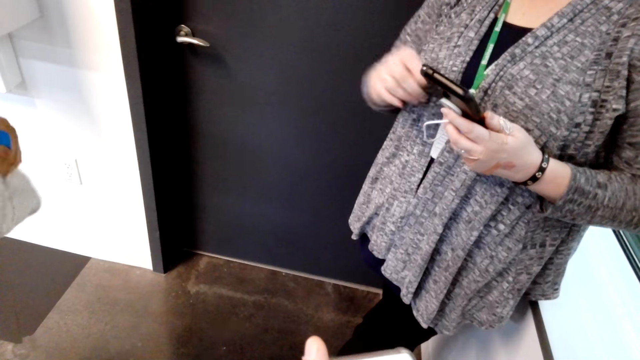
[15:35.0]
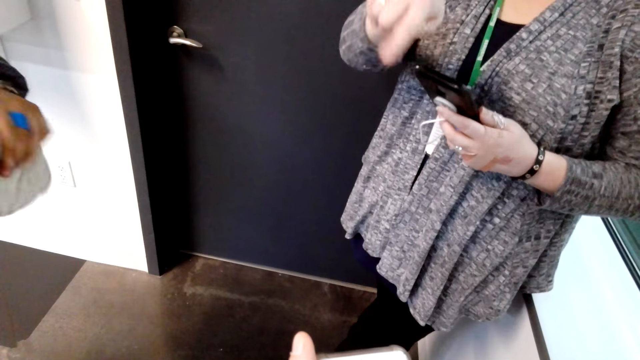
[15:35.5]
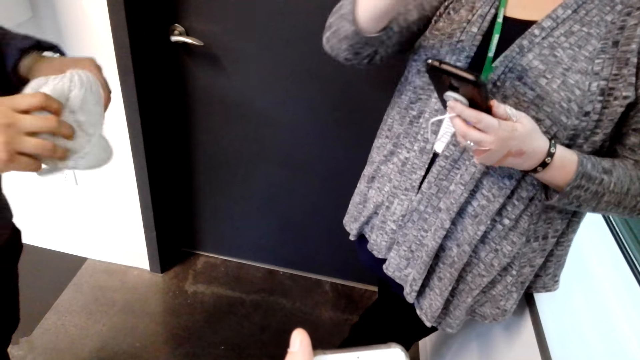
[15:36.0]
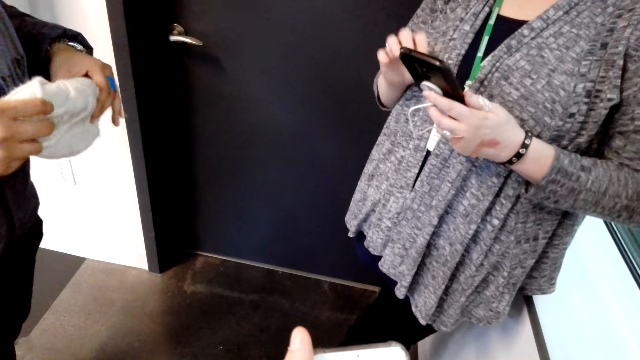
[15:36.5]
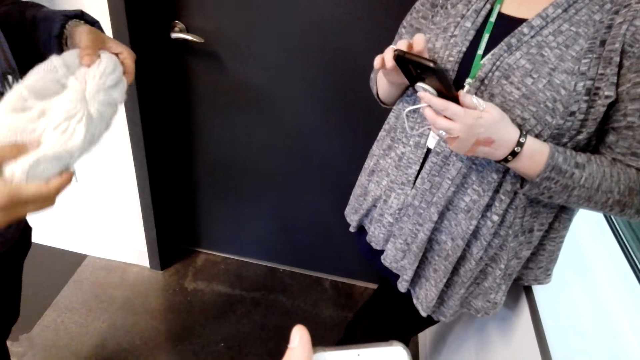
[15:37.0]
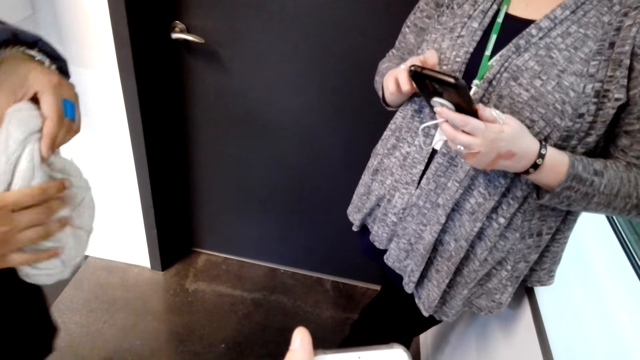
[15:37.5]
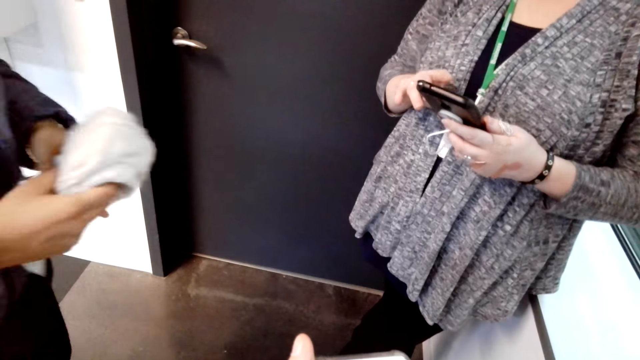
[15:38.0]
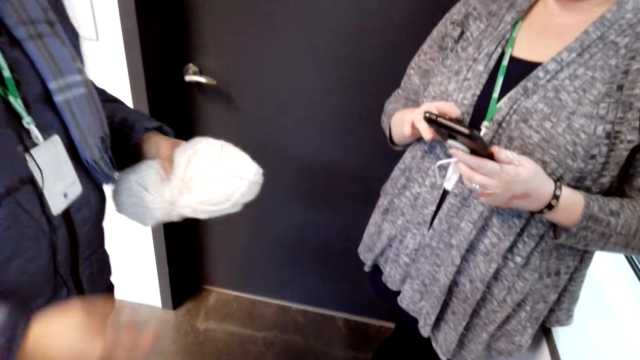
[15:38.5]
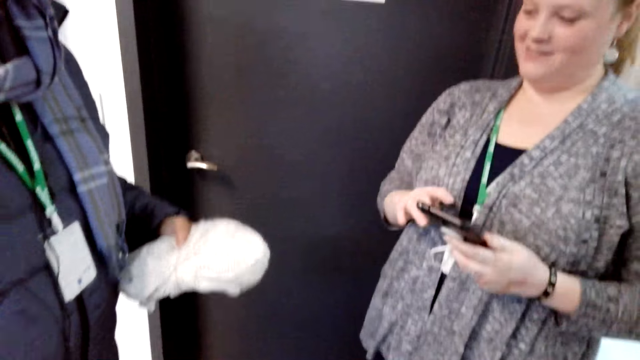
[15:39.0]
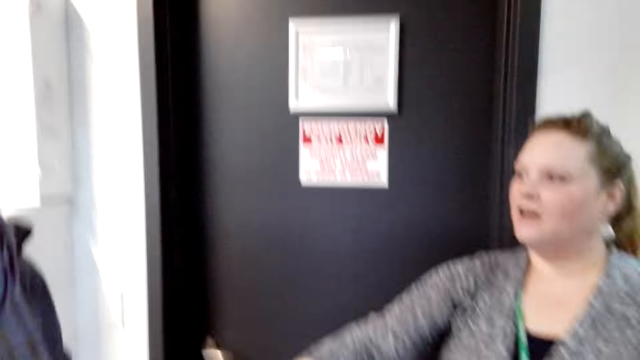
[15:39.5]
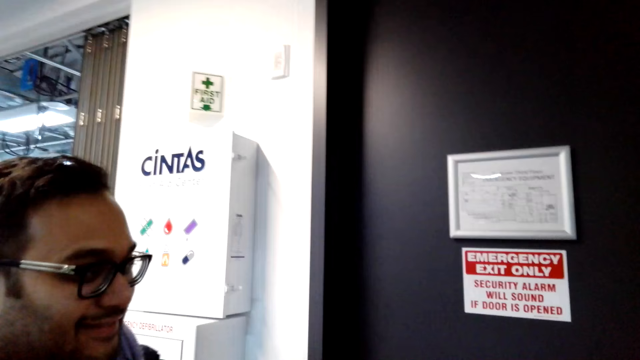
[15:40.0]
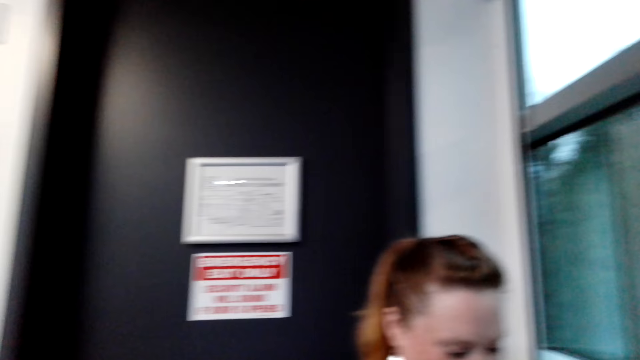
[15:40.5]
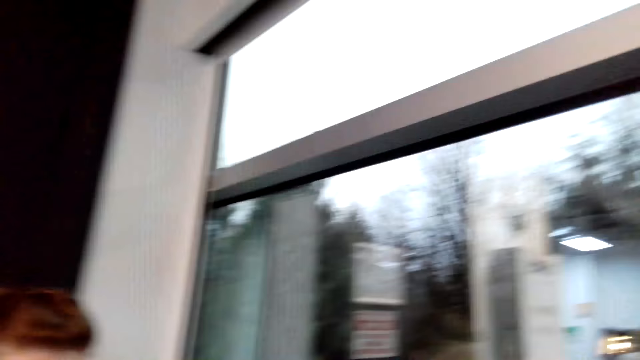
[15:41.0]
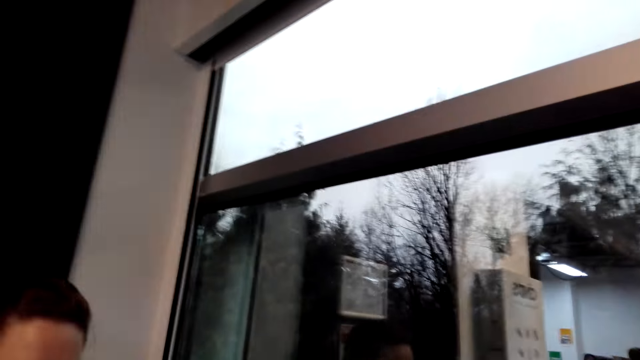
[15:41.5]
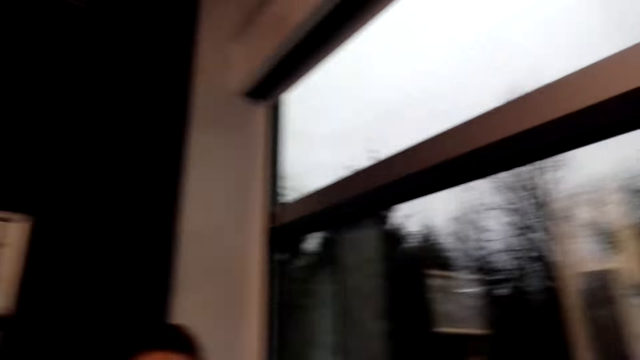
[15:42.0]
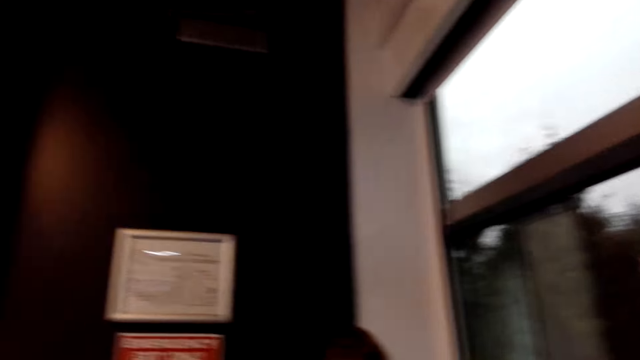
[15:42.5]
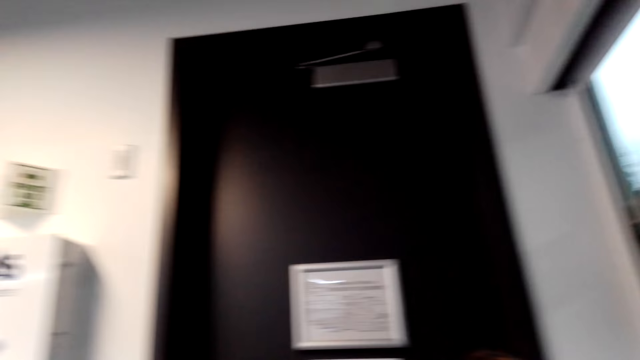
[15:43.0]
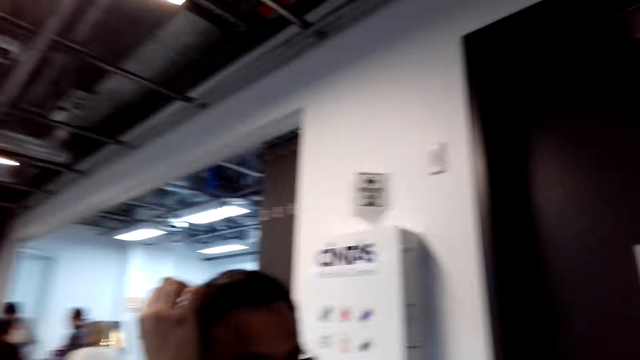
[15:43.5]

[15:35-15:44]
A woman makes gestures. A man holds the marvin hat on the left hand. The camera wearer looks around. The woman picks the marvin hat from the man. The camera wearer stares around the shop.

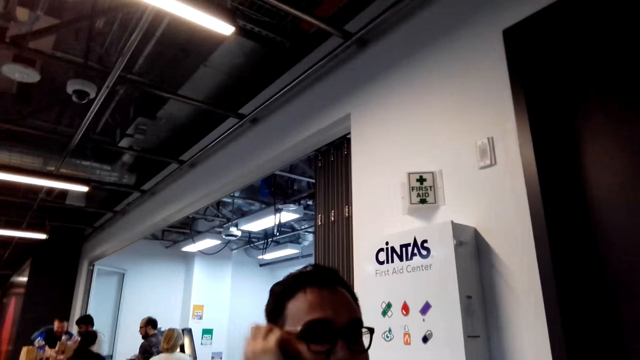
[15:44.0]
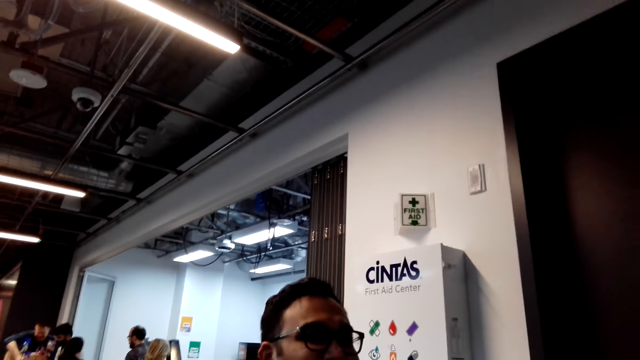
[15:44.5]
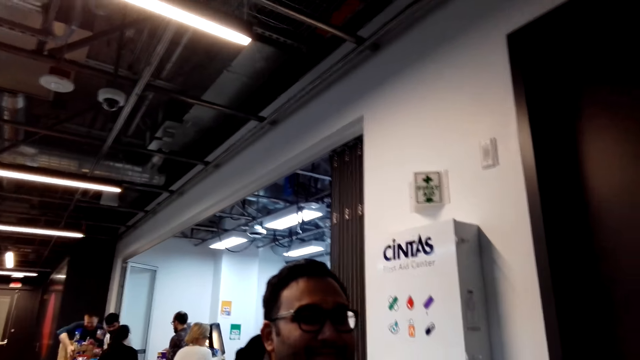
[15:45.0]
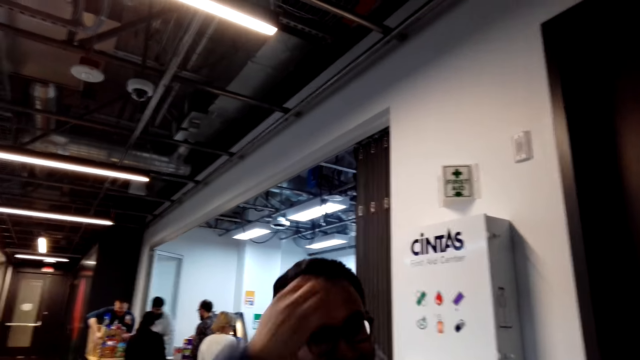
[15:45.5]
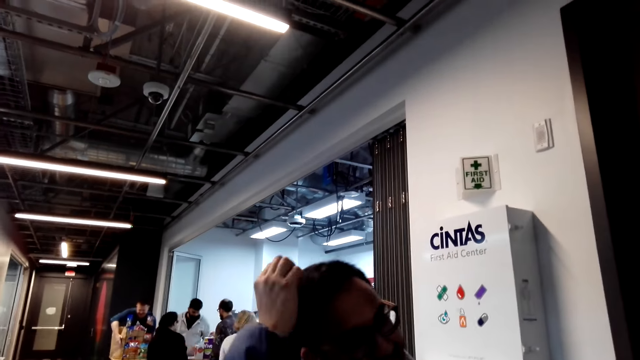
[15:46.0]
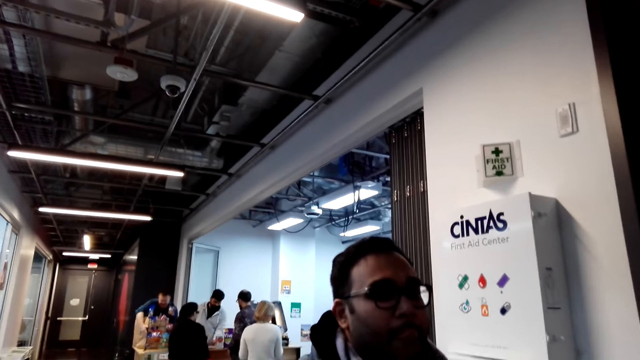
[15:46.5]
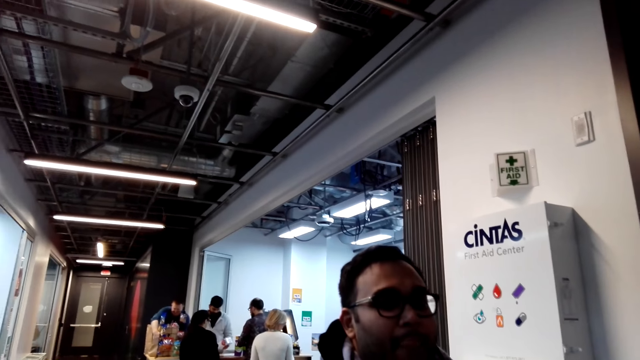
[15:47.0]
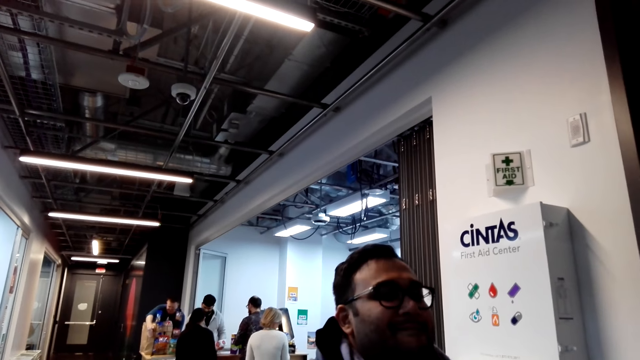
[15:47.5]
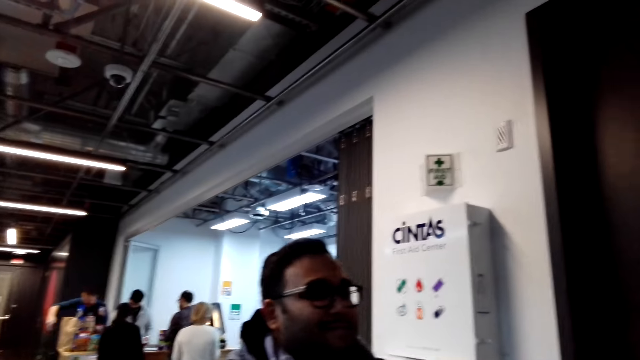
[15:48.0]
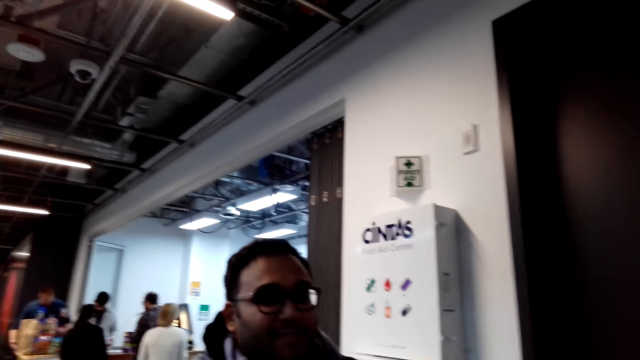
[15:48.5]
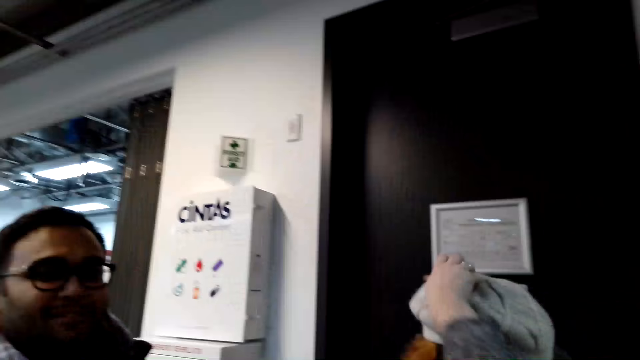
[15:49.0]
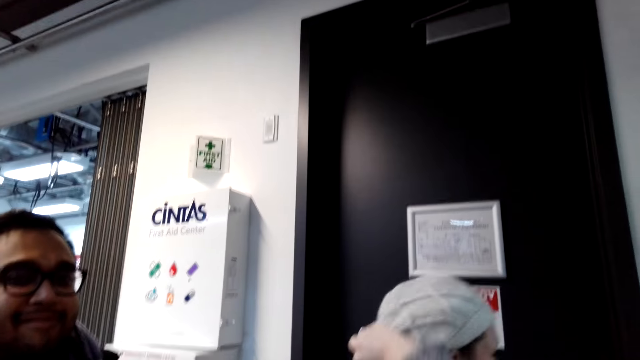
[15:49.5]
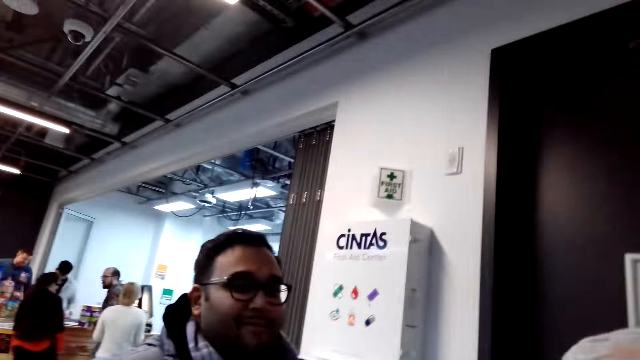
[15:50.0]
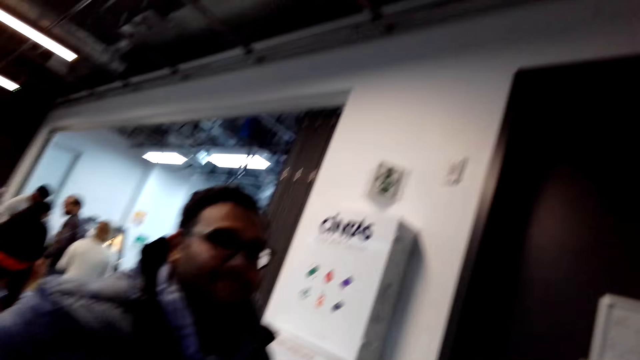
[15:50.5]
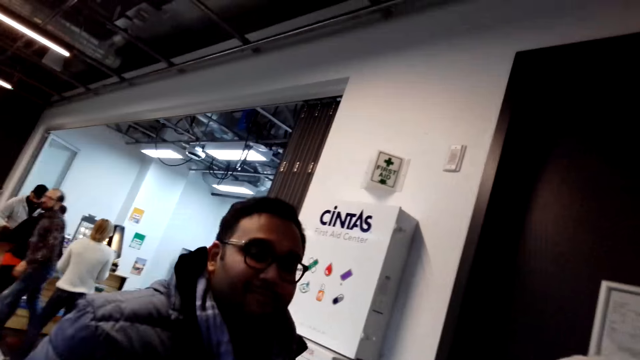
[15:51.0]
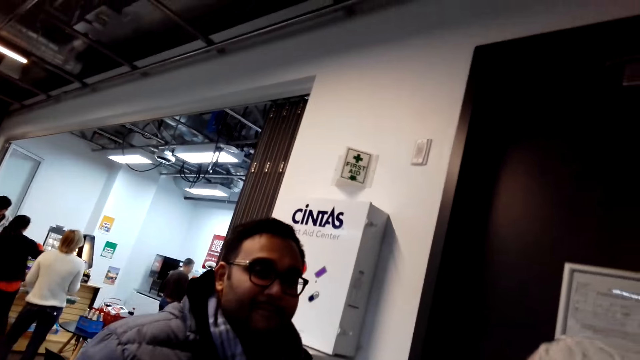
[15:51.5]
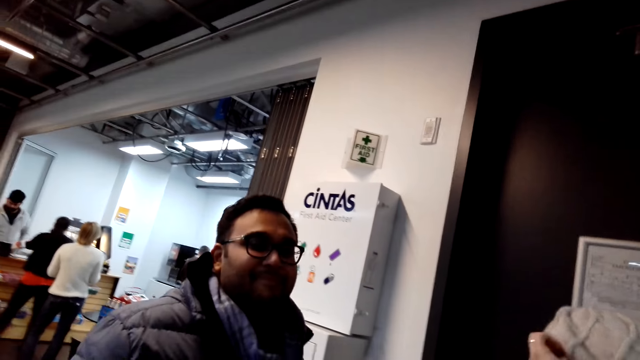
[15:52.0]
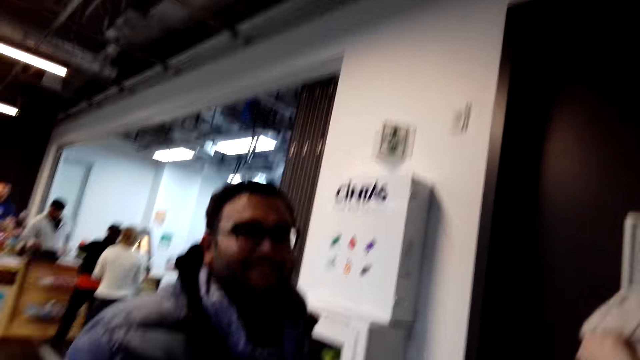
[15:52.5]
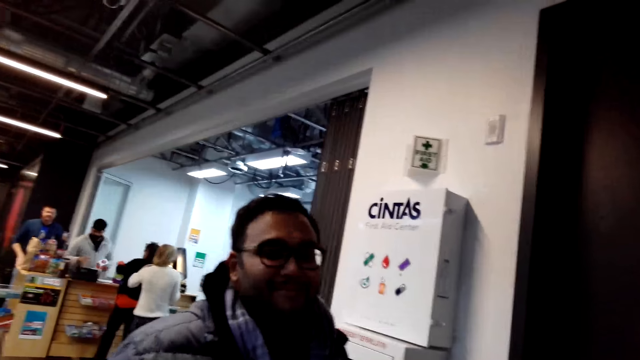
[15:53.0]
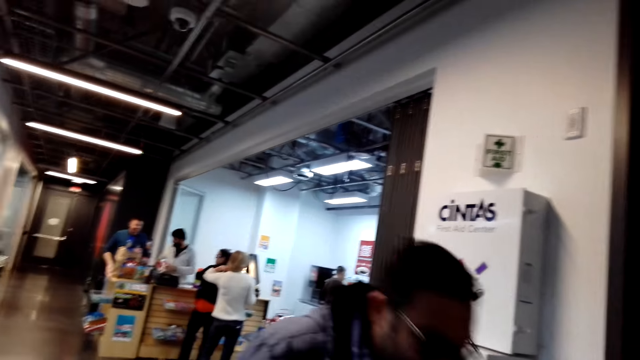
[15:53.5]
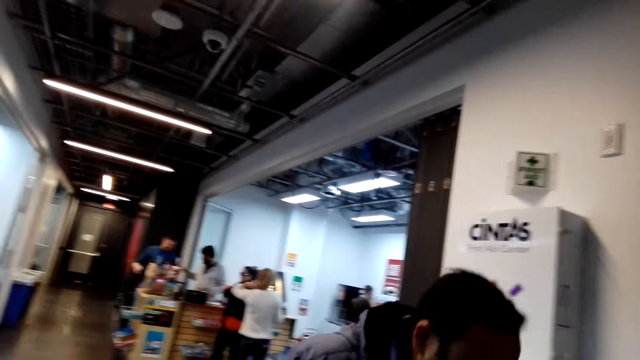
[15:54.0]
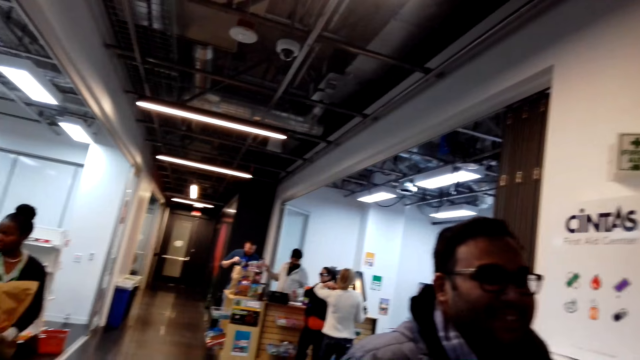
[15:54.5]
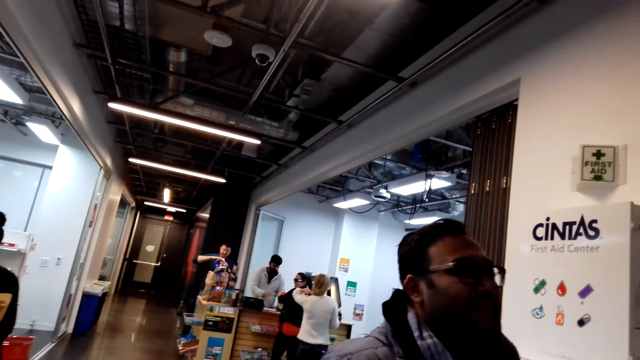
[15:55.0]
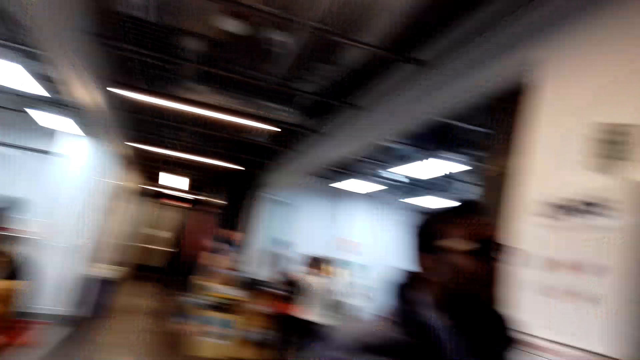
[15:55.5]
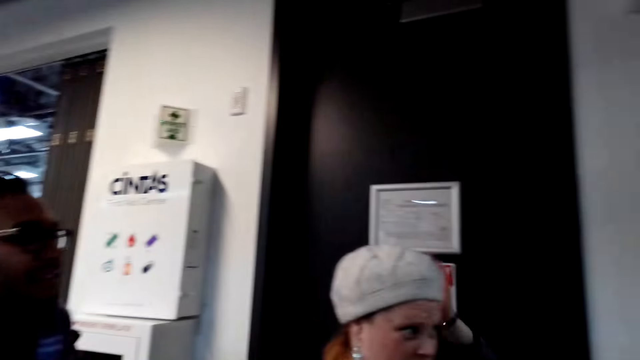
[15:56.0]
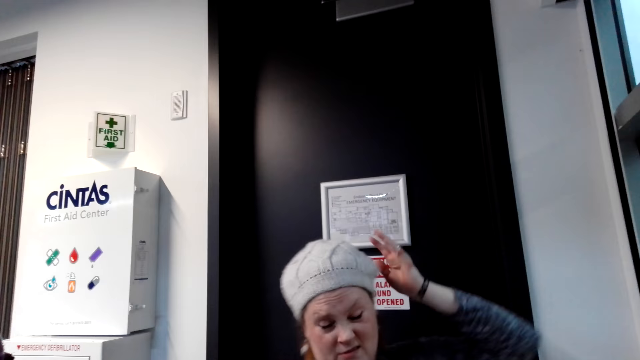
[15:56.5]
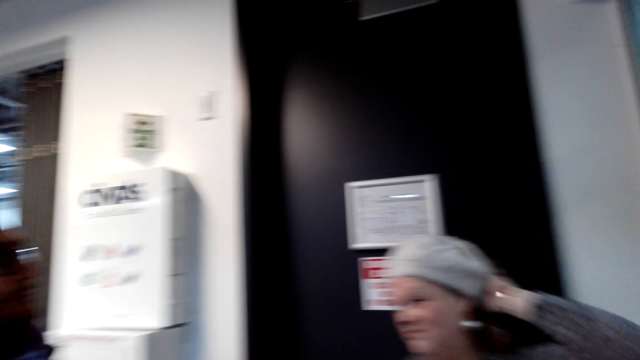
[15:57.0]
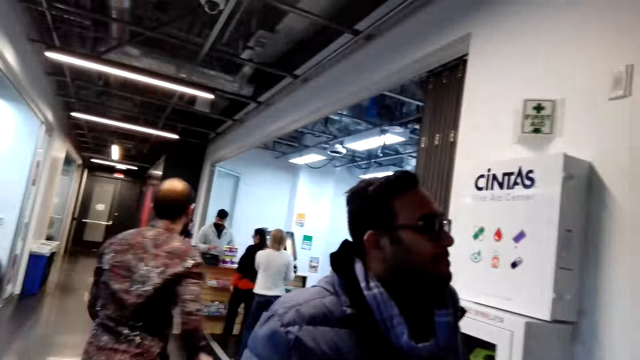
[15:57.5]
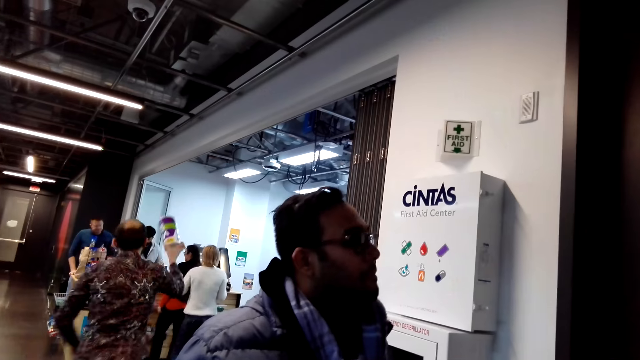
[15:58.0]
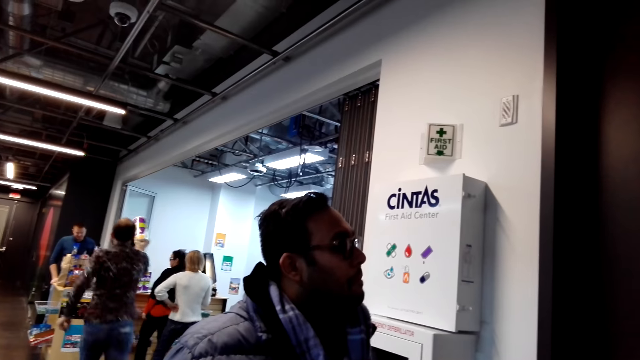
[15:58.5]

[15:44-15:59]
The man scratches his head. The woman adjusts the marvin on the head. She puts on the marvin hat. The camera wearer looks around.
